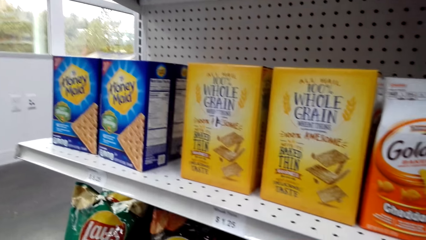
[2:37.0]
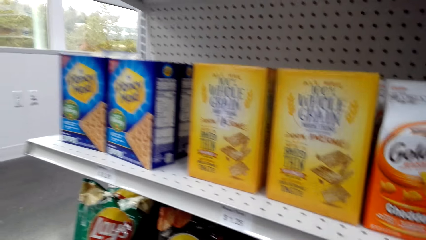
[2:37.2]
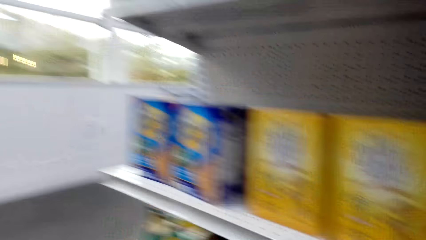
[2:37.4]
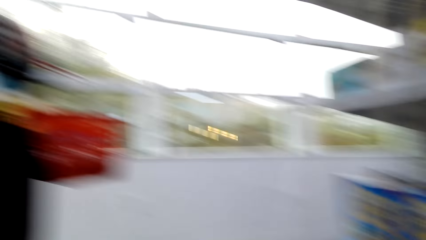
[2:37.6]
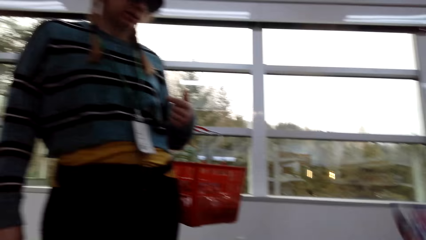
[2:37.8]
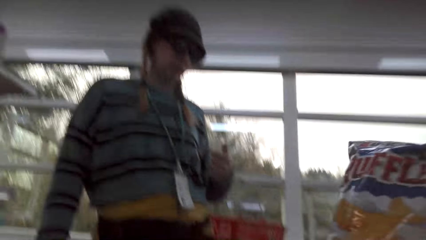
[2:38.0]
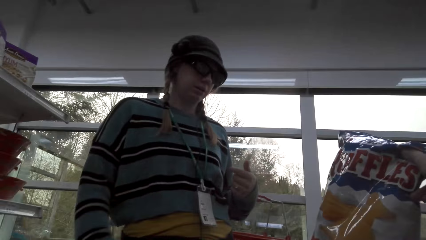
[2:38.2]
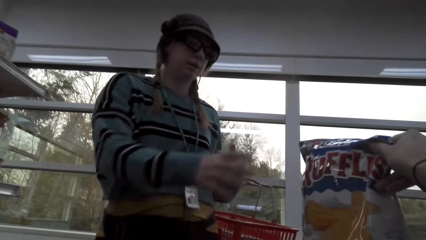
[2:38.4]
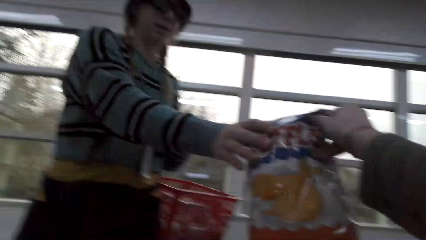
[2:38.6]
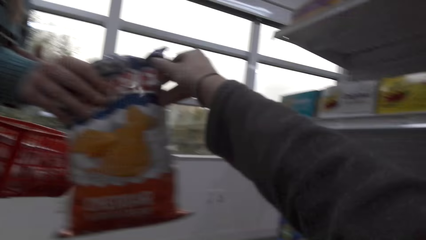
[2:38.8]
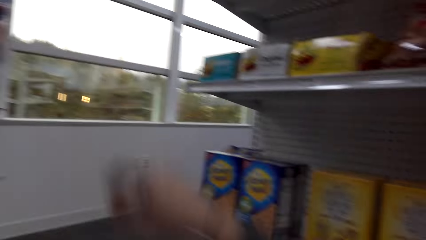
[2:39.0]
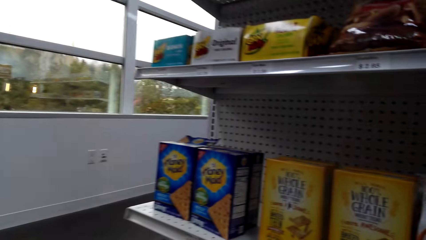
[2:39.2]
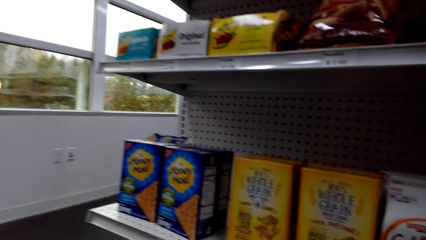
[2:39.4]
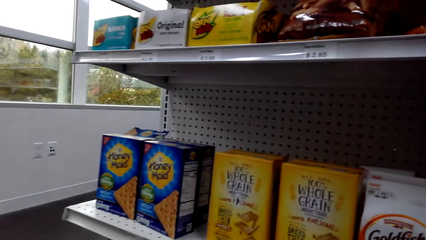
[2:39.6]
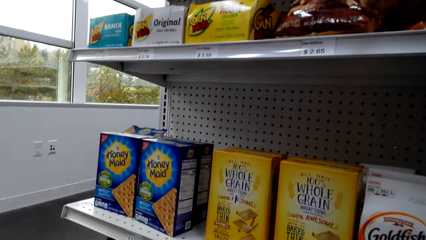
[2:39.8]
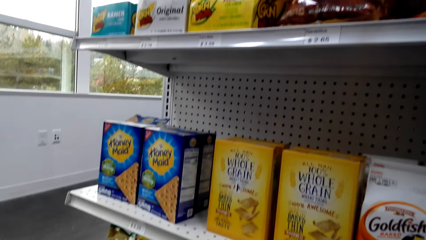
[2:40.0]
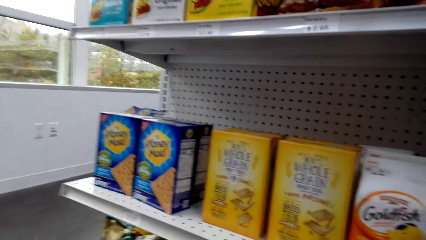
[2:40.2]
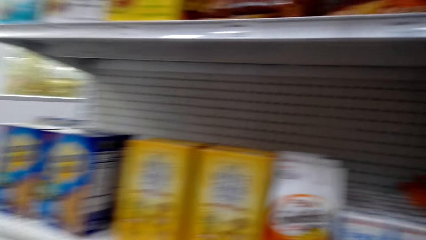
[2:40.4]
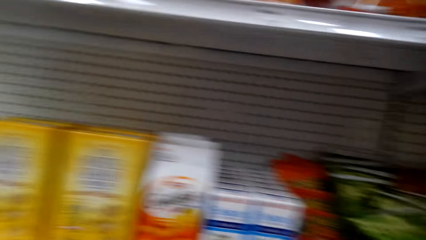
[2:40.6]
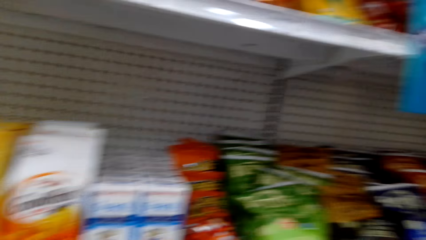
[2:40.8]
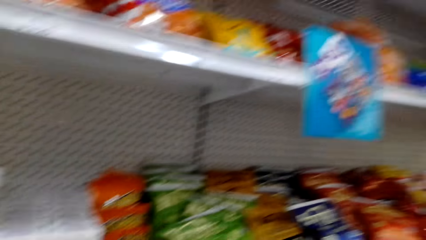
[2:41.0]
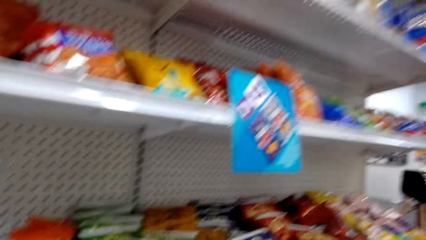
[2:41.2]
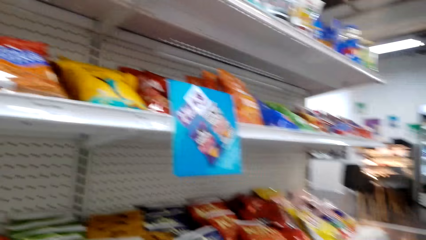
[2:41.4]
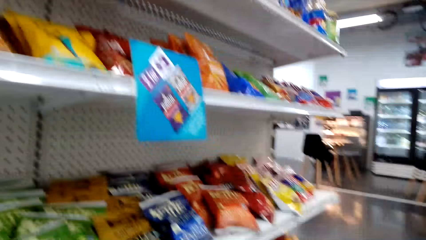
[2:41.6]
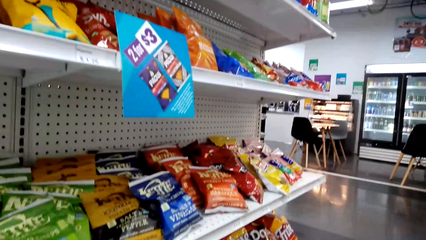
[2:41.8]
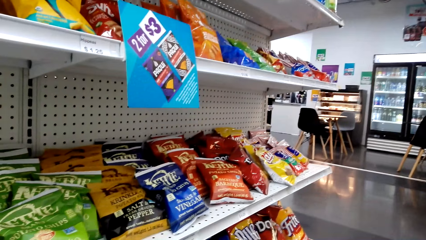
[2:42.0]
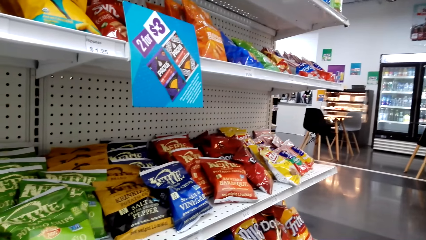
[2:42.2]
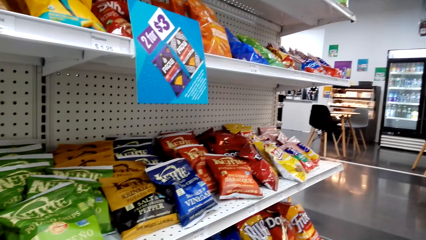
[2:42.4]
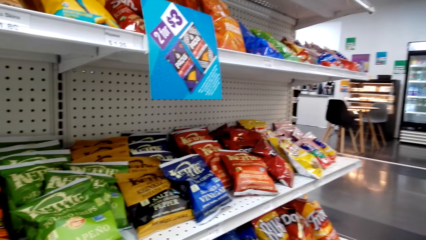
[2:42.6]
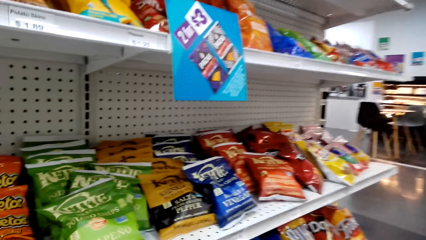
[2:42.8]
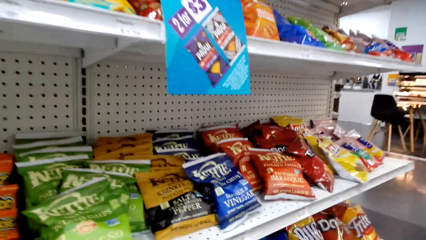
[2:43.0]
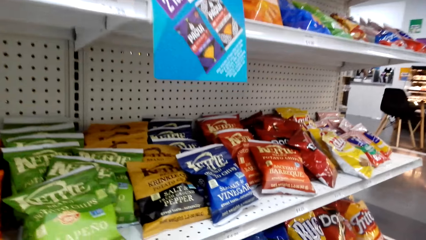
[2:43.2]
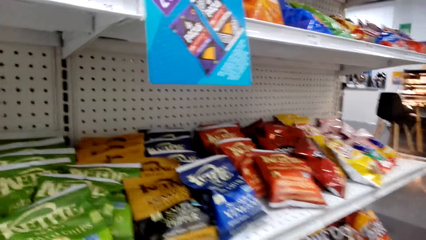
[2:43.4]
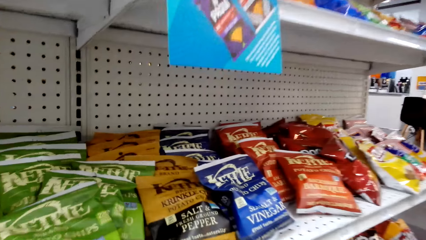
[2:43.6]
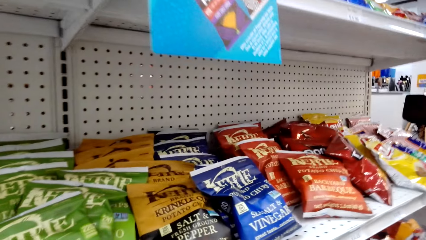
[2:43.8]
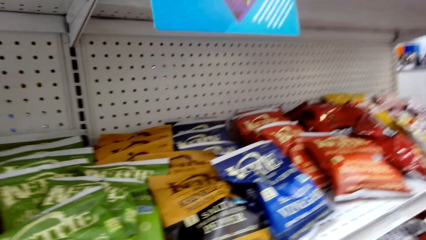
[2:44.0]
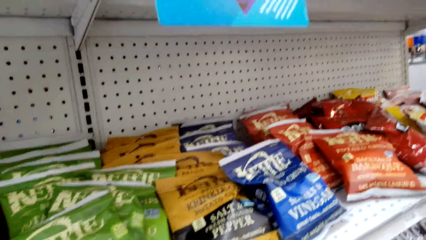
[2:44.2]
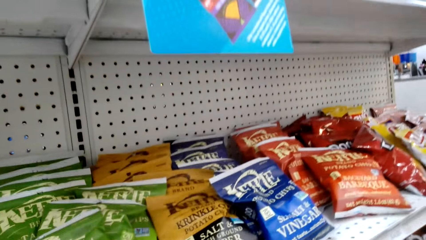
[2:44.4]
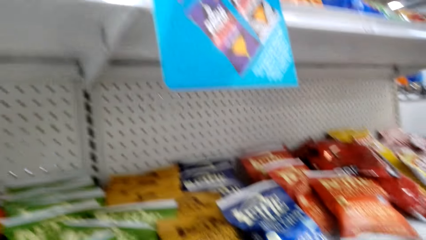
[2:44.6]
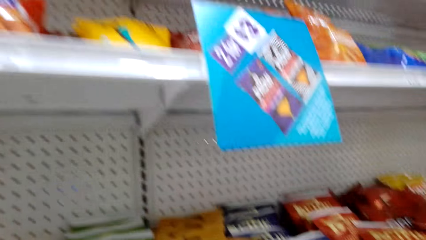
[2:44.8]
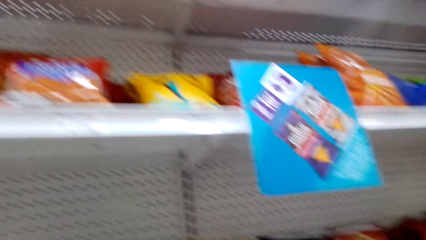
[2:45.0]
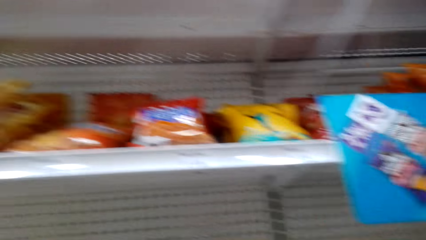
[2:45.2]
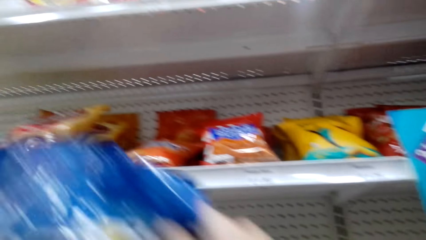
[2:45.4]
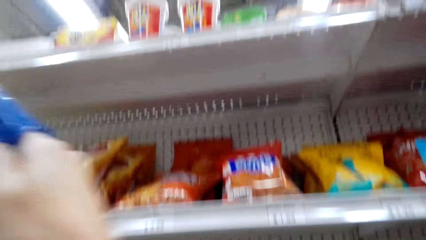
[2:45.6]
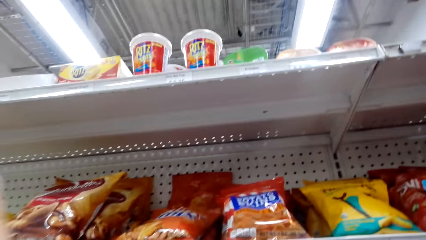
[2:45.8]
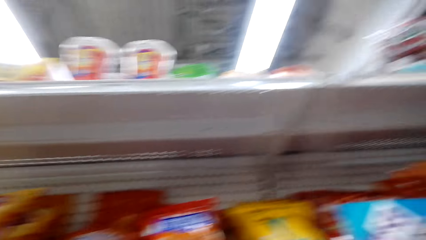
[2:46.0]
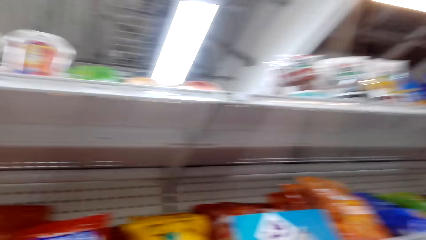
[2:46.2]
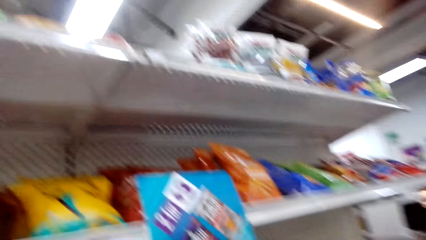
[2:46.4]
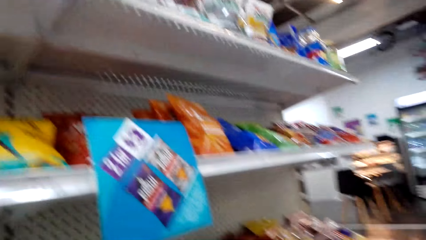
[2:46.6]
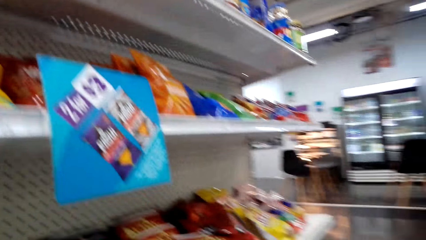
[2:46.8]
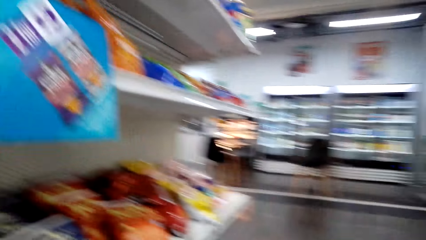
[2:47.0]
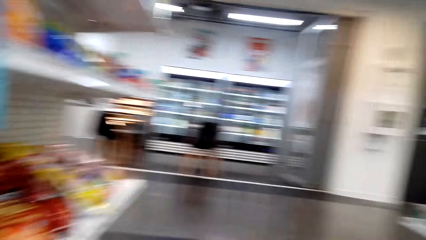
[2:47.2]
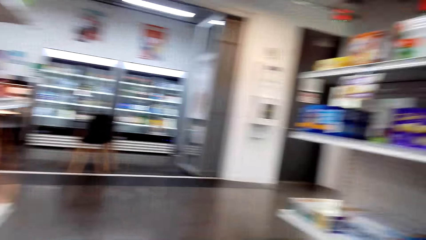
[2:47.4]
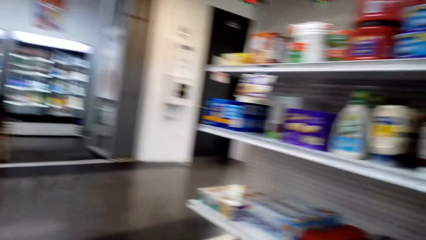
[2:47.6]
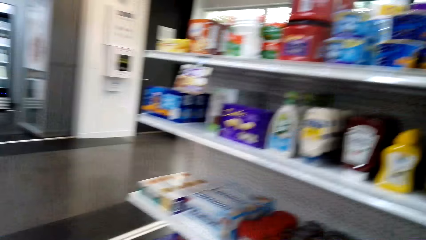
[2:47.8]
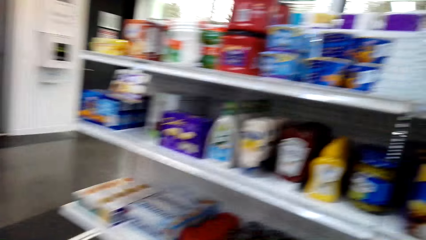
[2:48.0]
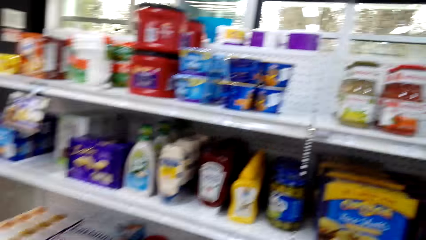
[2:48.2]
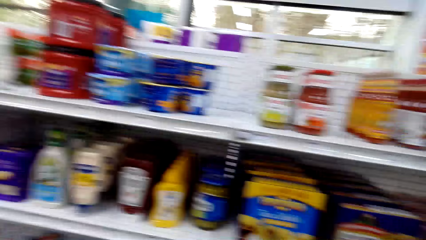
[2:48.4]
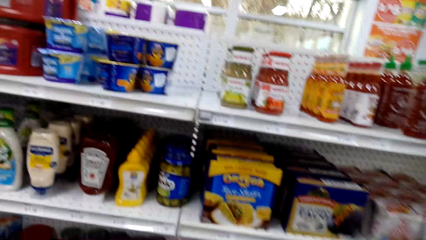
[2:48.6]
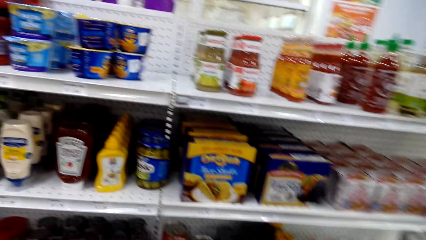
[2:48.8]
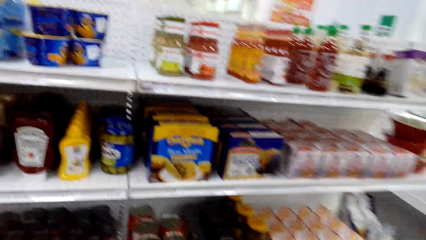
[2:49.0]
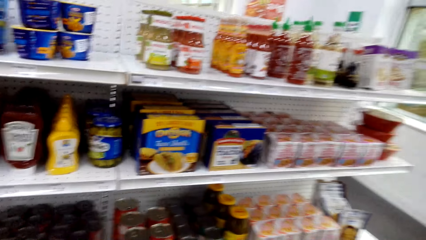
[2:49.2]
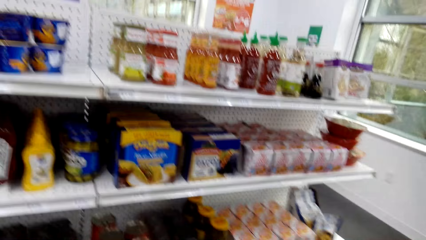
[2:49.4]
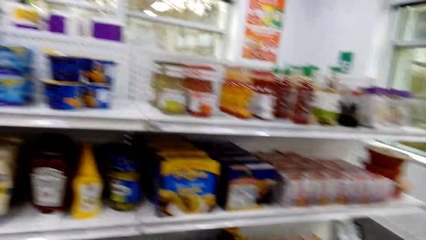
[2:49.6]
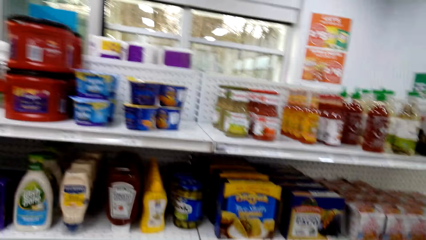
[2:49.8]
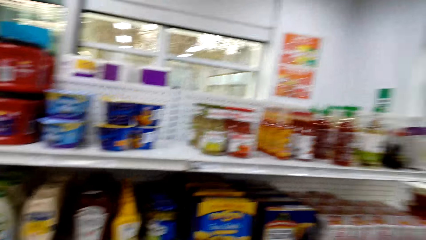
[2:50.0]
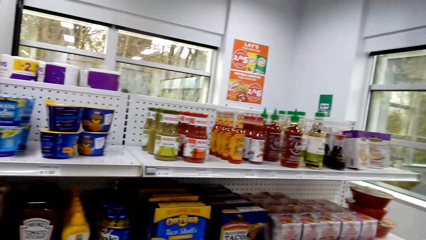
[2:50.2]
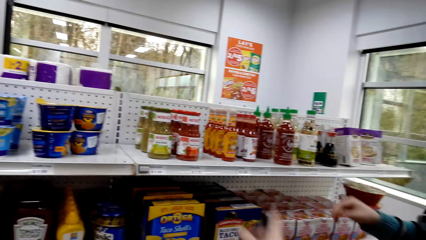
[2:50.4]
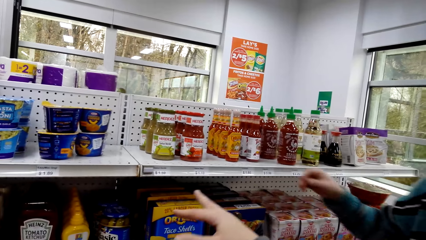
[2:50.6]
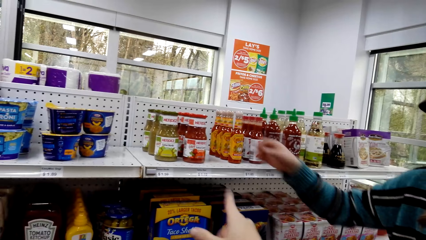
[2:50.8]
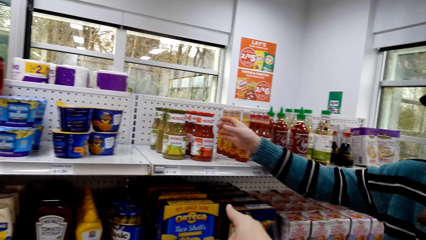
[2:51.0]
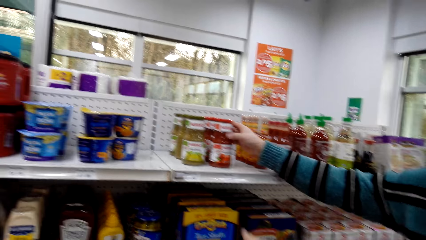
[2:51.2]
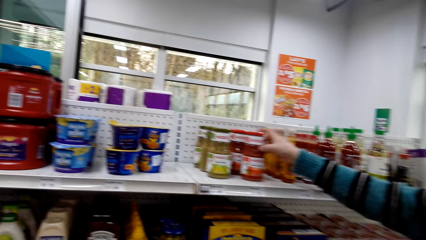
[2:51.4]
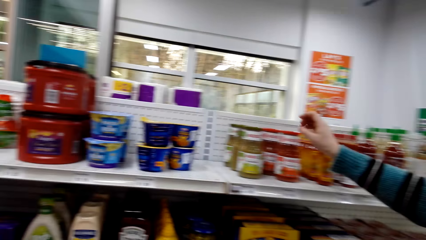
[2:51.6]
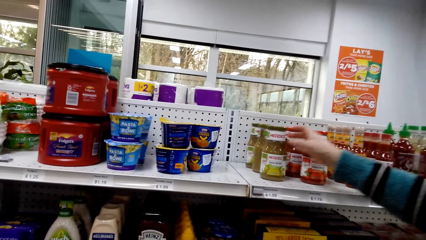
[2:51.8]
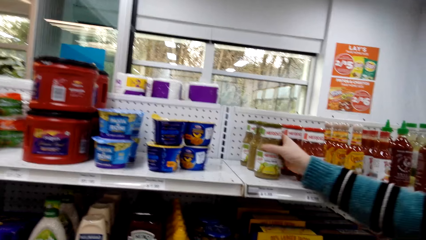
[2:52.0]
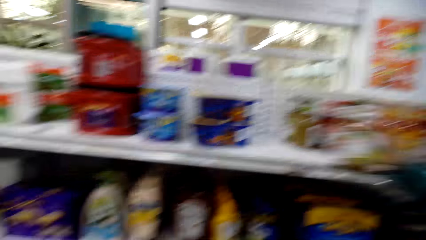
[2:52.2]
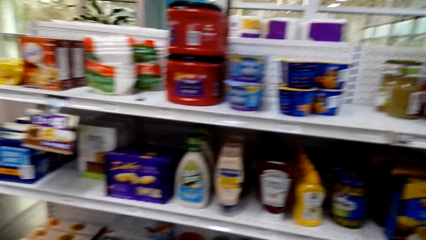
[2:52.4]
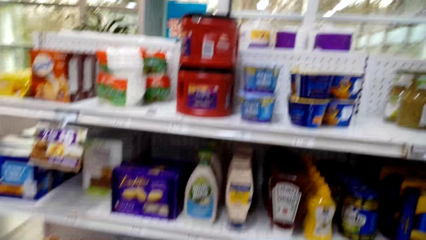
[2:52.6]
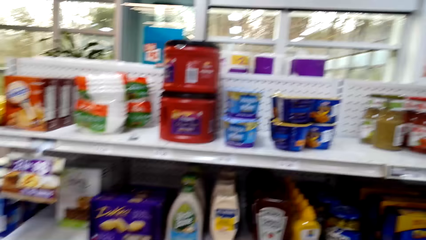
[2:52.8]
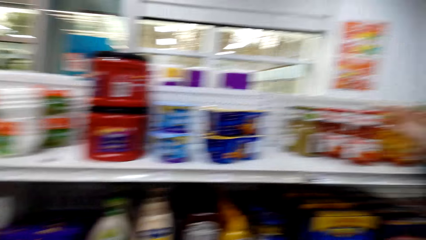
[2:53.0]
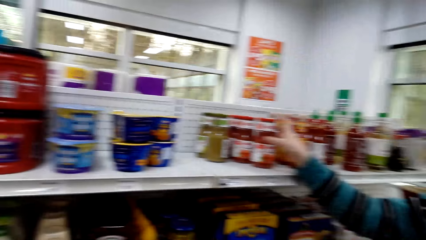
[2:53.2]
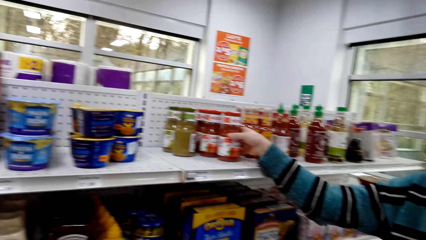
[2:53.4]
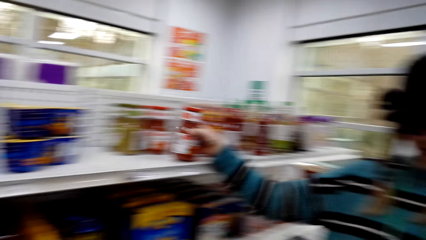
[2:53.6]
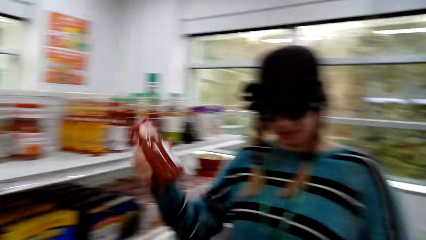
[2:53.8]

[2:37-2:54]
The camera wearer holds a packet in his hand. He gives the packet of waffles to a woman. The woman takes the packet. The camera wearer looks around. He looks at the items on the shelf. He gives something to the woman. He looks around. The woman takes the item on the shelf.
